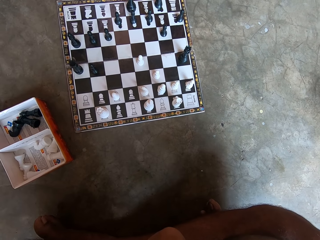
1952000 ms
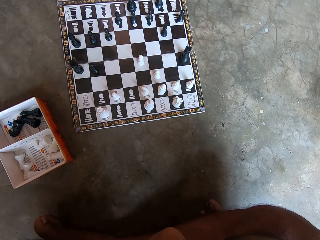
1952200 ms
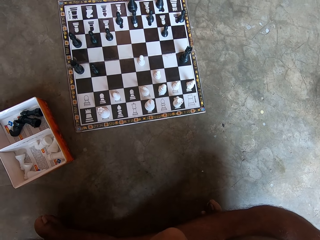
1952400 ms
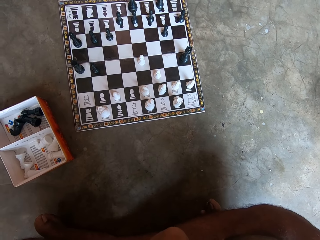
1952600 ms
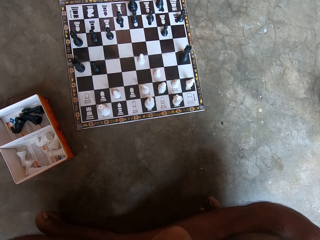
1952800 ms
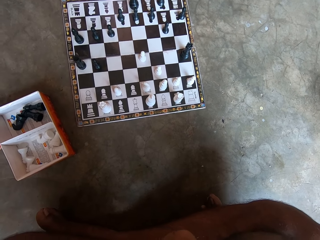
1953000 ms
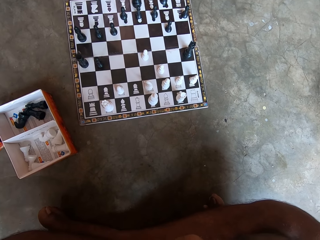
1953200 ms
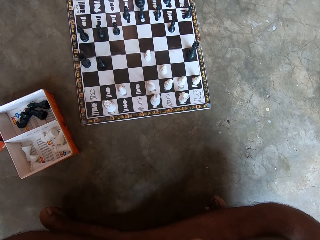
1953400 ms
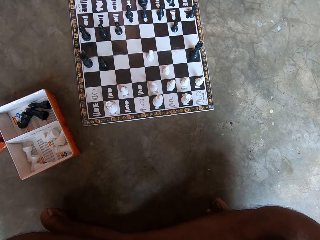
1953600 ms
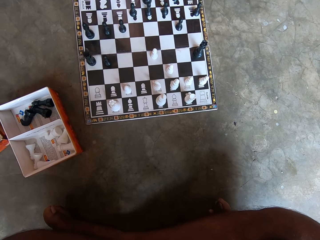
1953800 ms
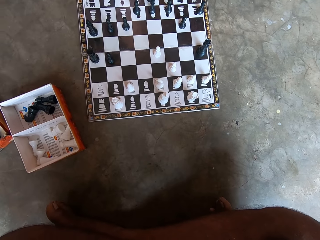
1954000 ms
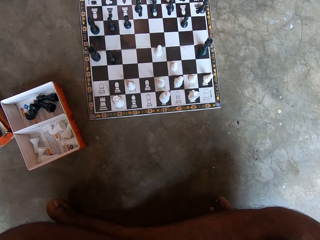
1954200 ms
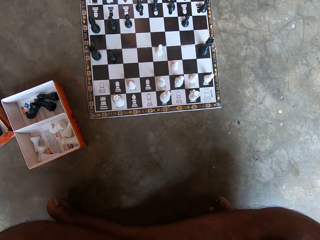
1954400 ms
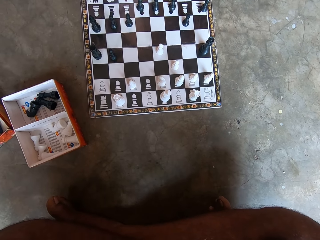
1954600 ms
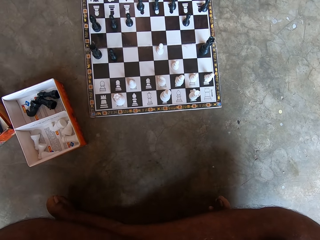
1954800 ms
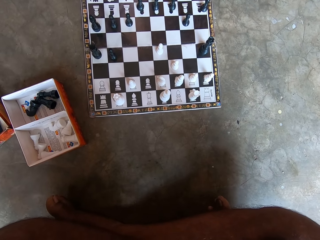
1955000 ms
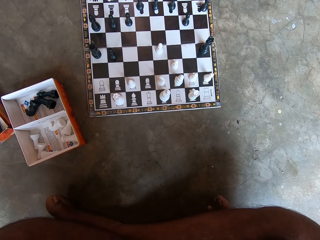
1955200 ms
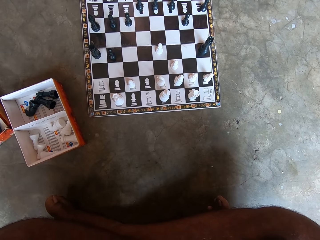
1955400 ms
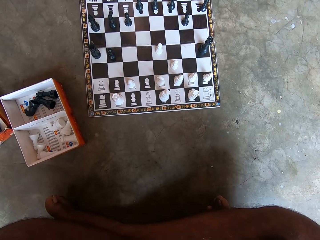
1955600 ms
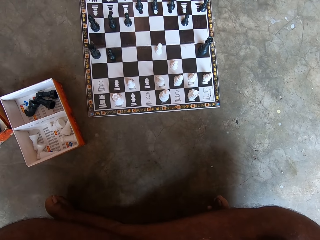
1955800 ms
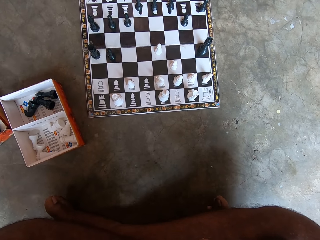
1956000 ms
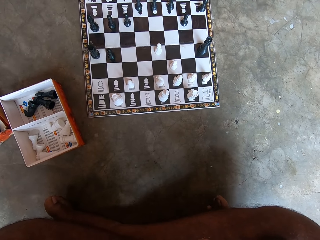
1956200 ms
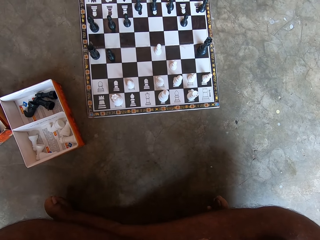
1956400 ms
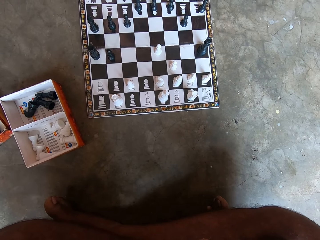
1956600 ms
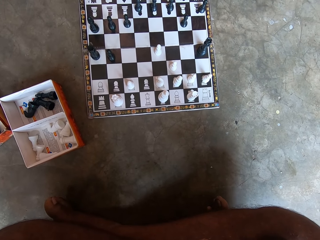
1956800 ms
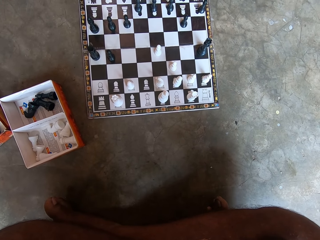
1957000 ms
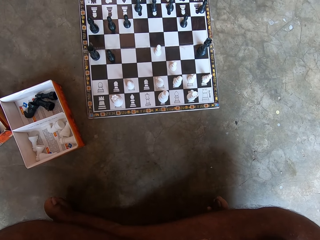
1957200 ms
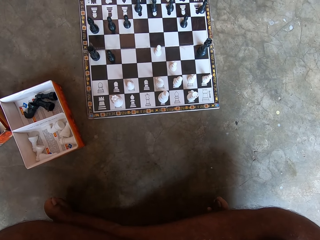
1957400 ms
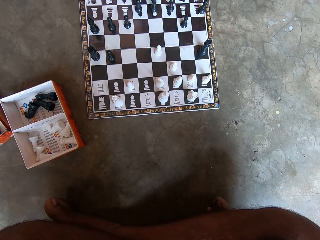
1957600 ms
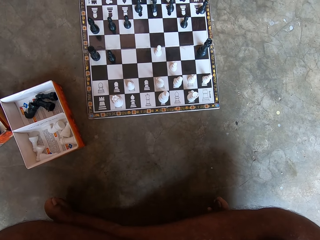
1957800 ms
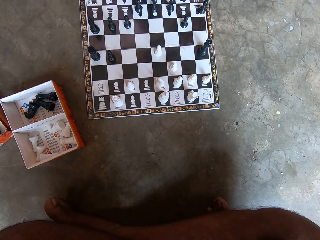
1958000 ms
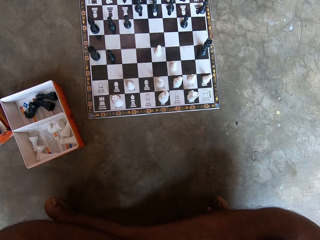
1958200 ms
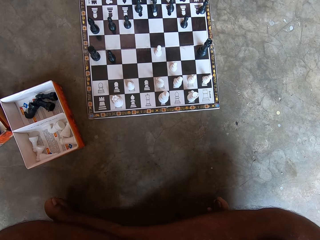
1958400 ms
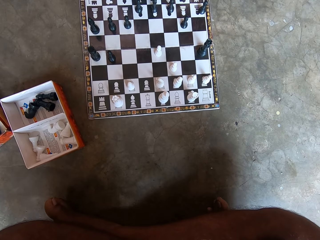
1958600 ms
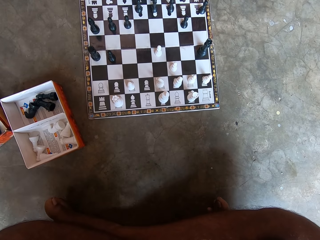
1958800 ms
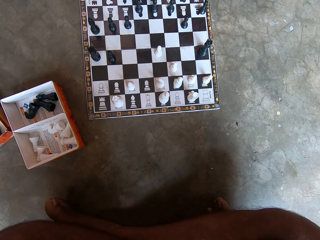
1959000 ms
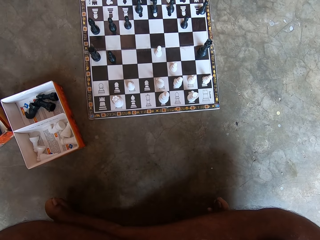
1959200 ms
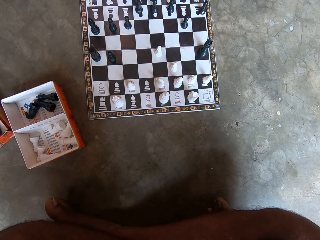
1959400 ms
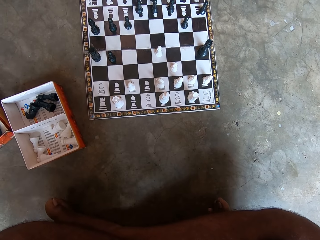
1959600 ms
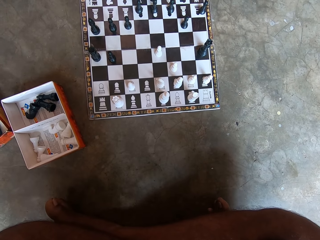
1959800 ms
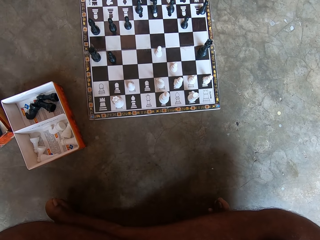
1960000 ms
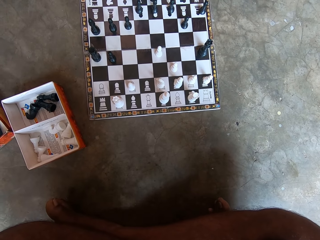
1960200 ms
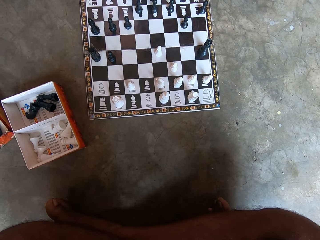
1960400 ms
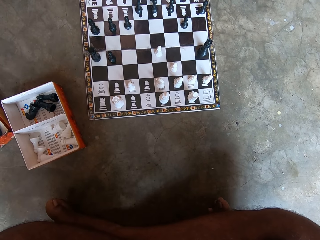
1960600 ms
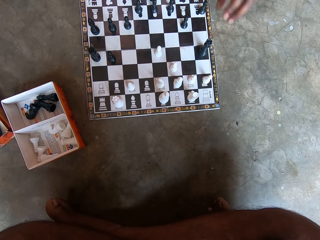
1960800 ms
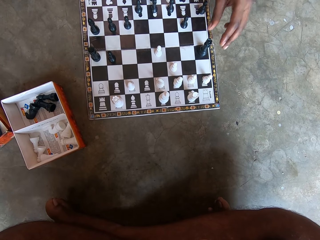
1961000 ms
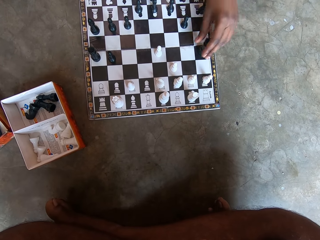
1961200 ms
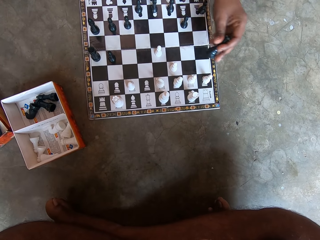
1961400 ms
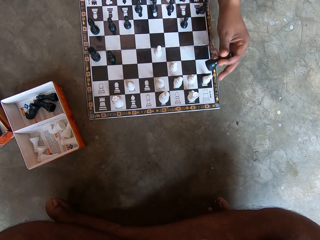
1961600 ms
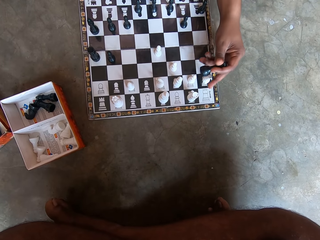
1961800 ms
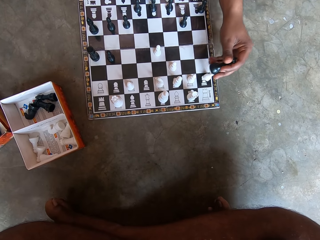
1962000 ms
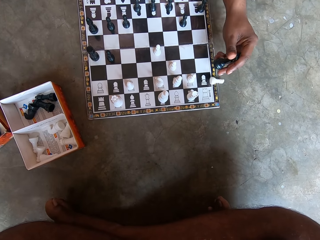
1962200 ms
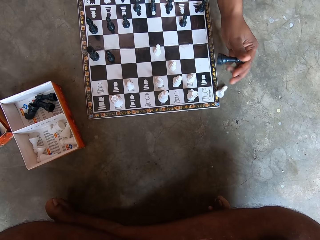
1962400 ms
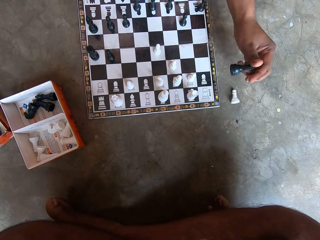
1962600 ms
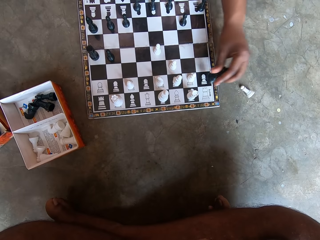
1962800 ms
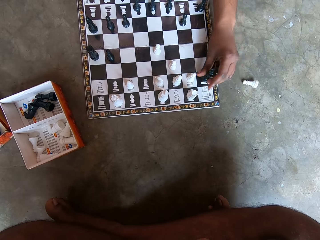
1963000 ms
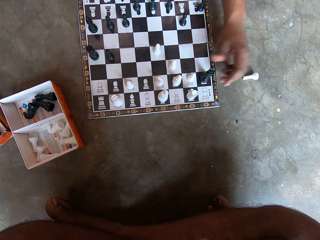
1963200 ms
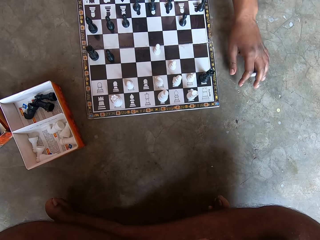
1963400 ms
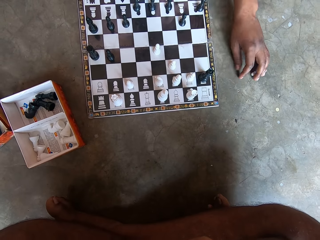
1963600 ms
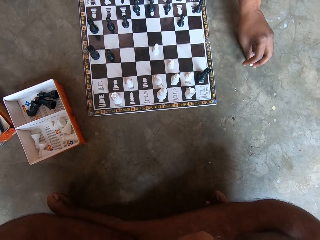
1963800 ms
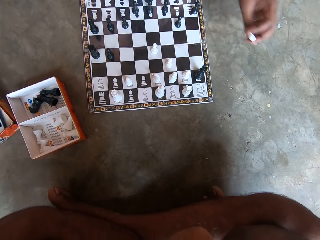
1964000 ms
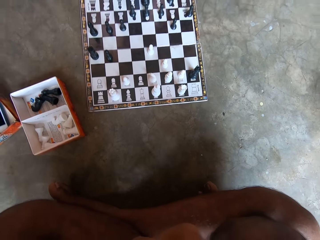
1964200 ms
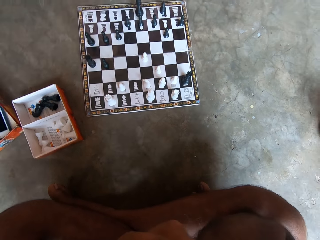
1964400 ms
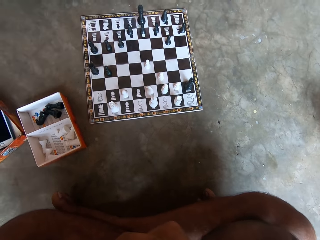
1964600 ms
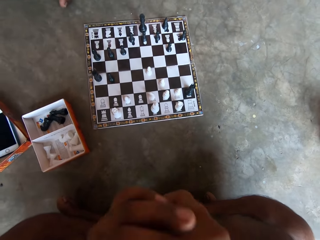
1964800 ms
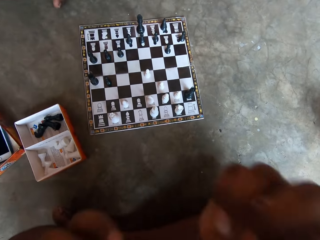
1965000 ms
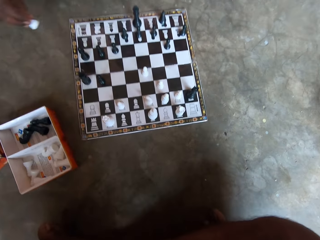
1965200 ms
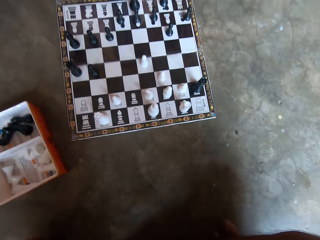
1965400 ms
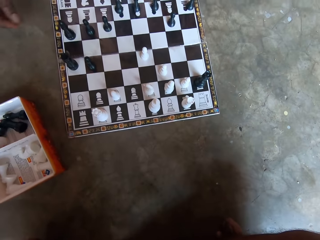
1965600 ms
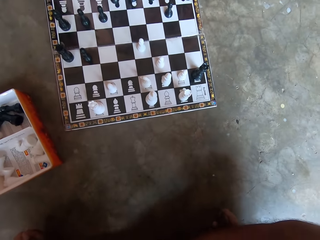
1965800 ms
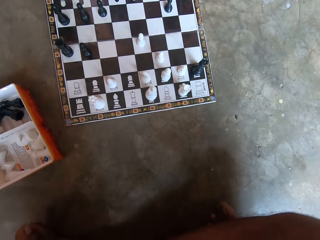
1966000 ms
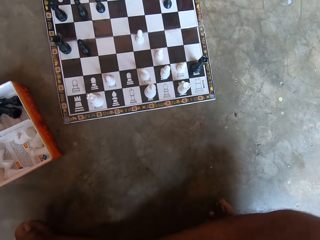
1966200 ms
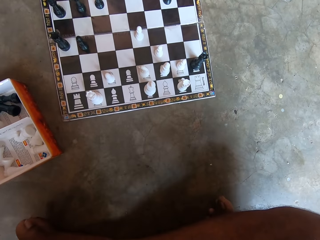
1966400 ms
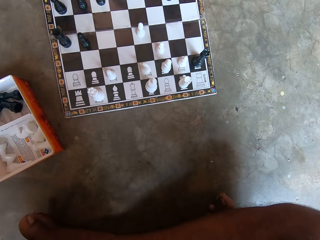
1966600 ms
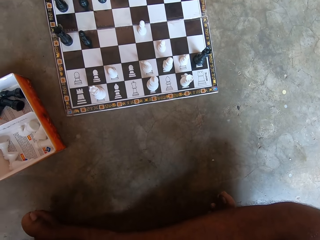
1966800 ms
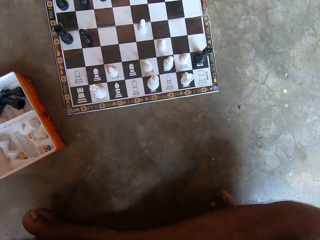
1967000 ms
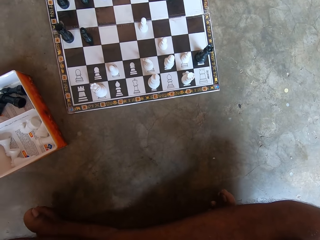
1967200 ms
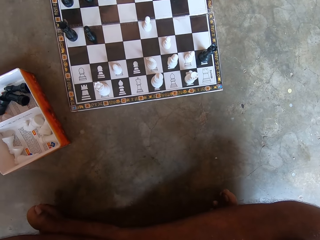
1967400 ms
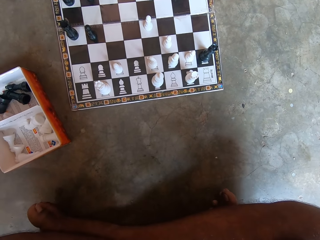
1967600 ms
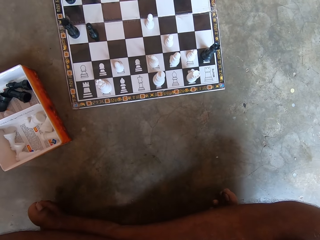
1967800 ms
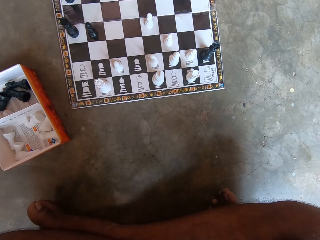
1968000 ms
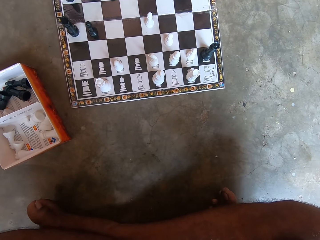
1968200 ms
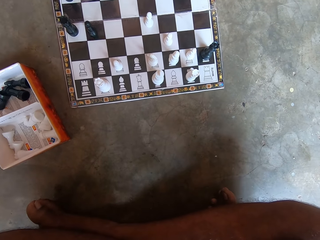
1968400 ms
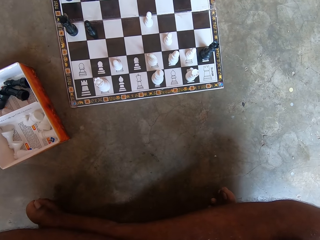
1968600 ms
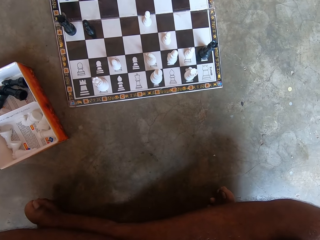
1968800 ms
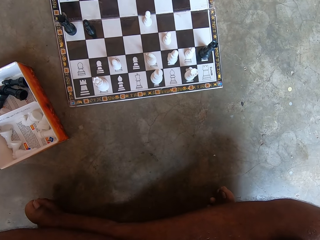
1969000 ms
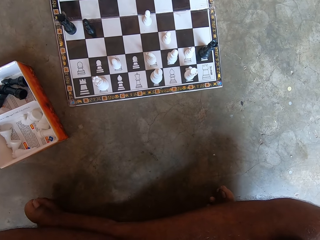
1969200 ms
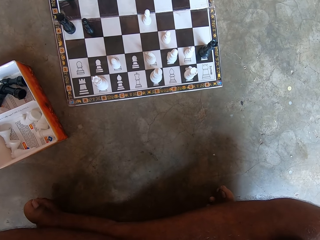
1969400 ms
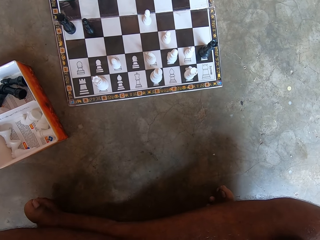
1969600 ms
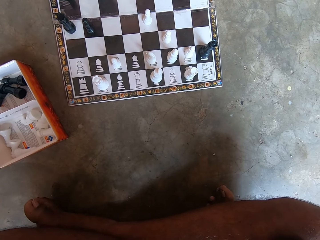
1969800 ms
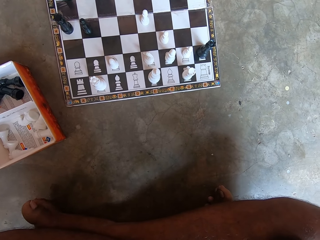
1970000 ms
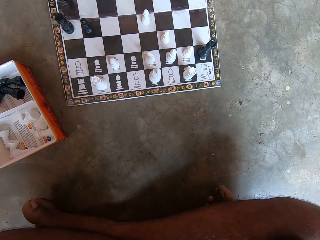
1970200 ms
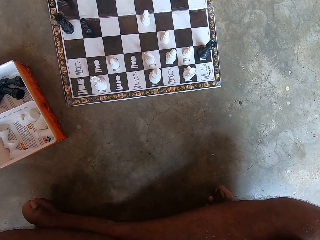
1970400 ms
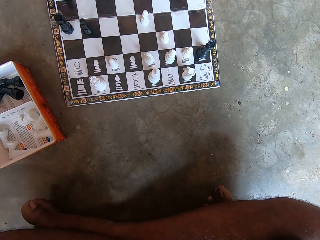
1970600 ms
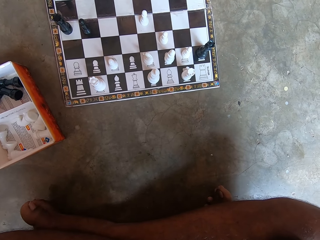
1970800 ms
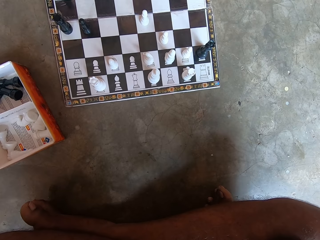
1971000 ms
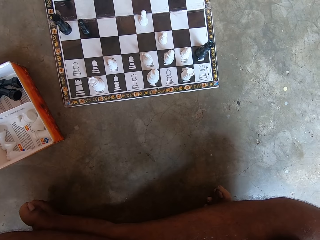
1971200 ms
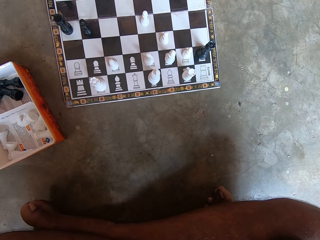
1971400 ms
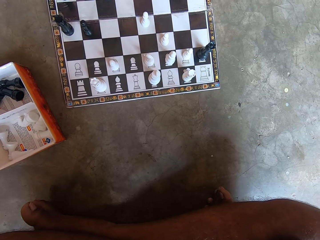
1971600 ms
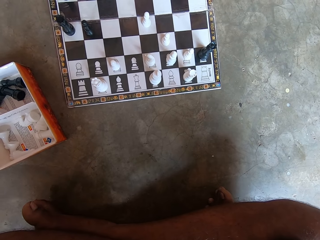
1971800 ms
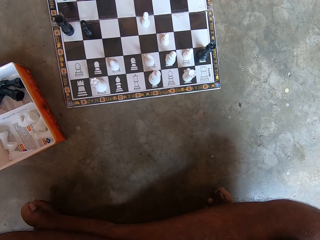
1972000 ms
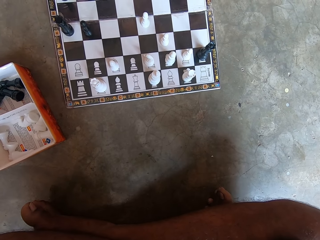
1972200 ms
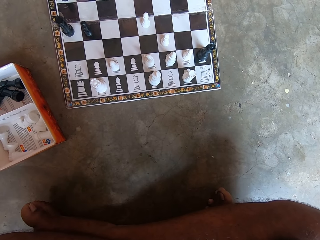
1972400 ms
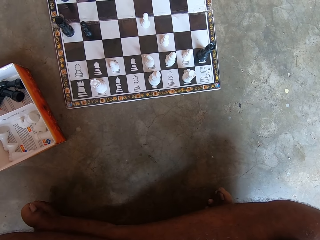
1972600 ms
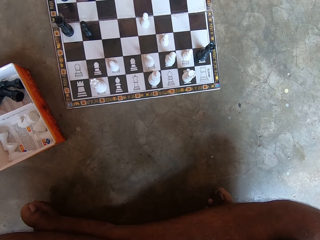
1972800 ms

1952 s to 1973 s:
A man makes a move on the chess board or draft game with his left hand. He picks up a chess piece or draft piece with his left hand. He picks up the chess piece with his right hand. He puts the draft piece in a box. The camera wearer looks at the draft game board.
